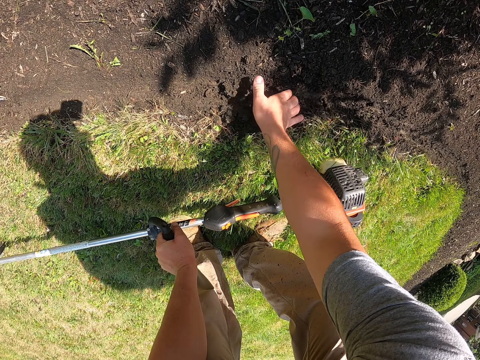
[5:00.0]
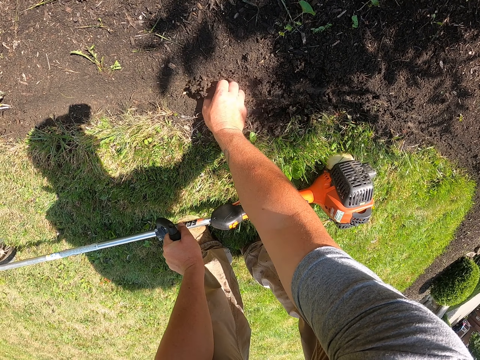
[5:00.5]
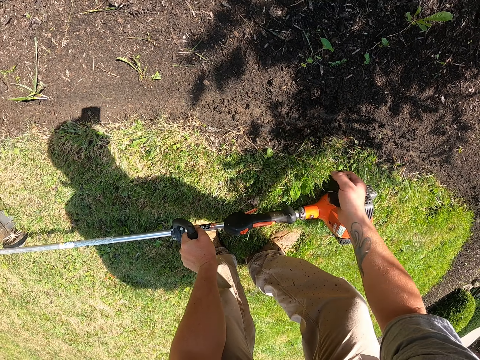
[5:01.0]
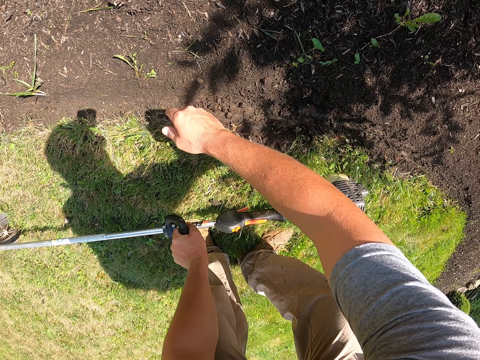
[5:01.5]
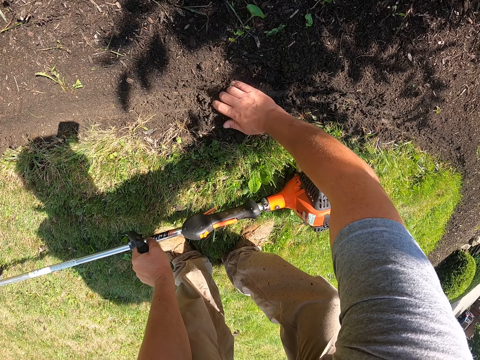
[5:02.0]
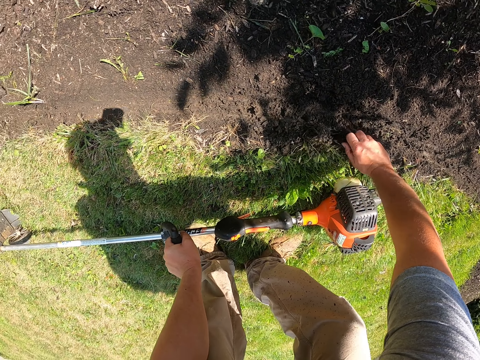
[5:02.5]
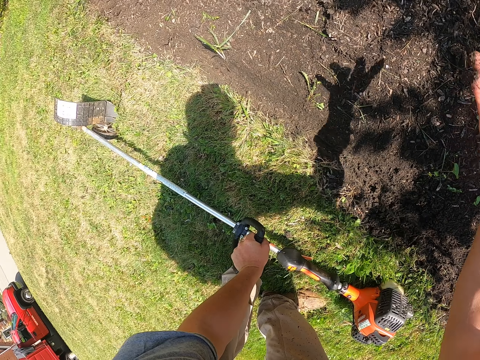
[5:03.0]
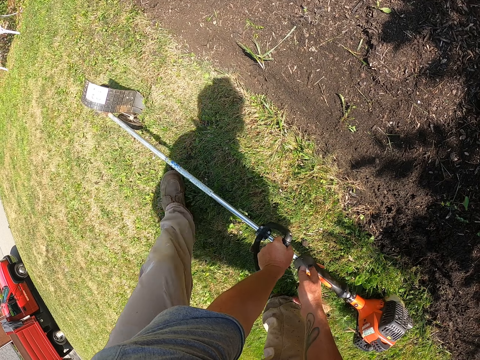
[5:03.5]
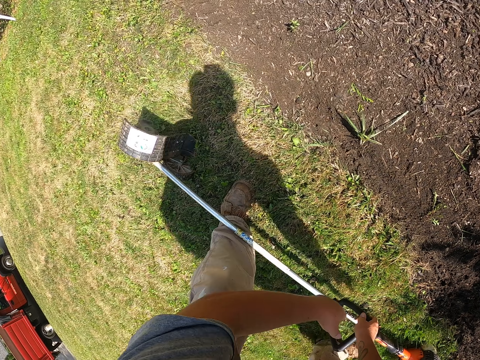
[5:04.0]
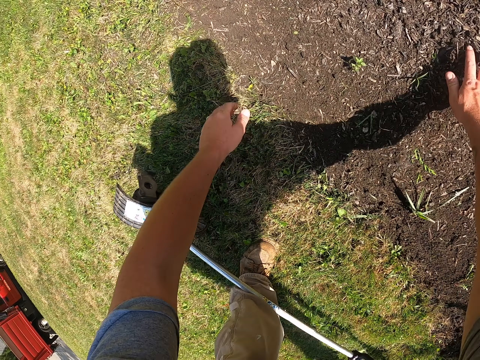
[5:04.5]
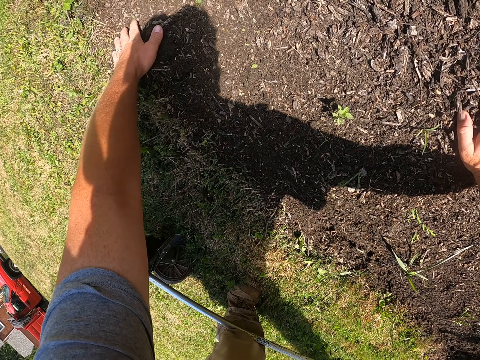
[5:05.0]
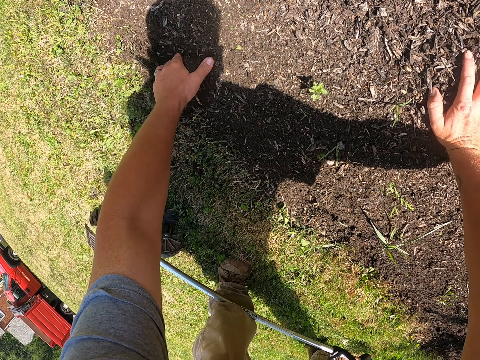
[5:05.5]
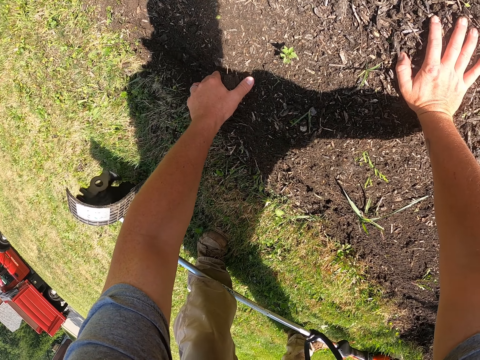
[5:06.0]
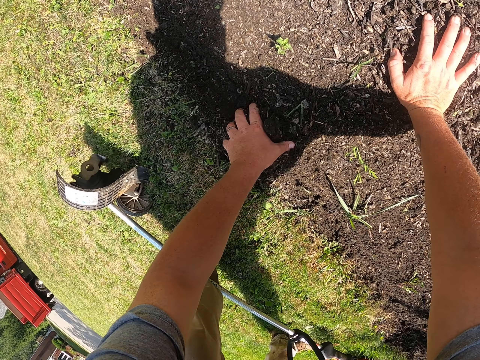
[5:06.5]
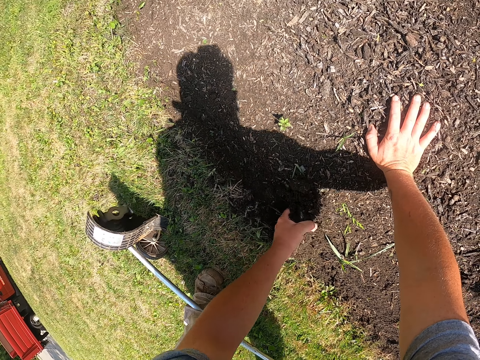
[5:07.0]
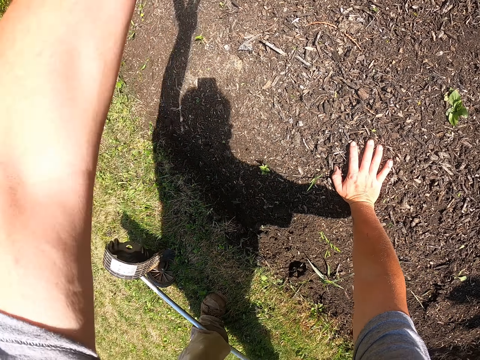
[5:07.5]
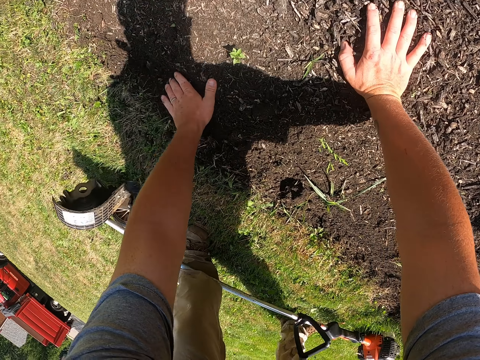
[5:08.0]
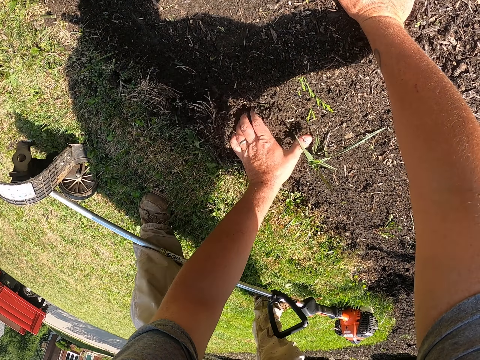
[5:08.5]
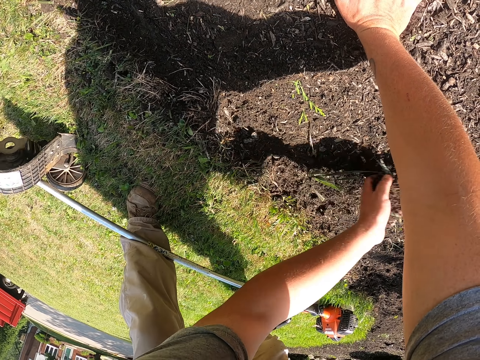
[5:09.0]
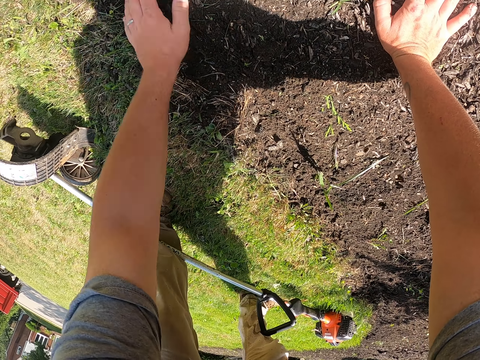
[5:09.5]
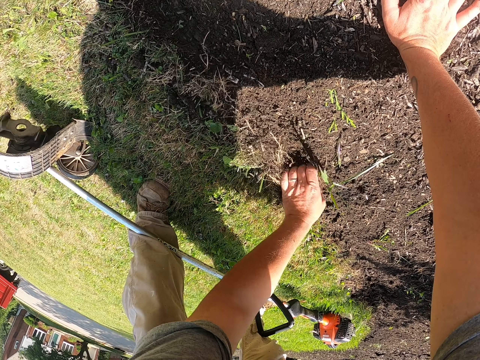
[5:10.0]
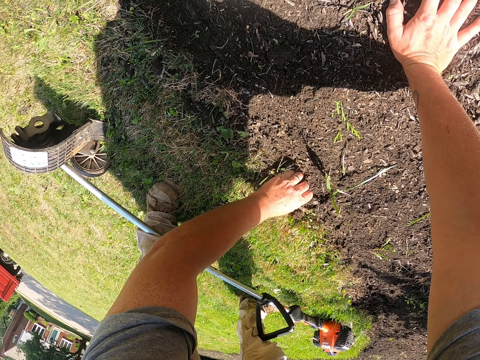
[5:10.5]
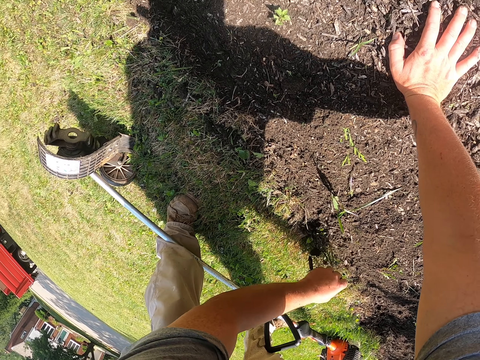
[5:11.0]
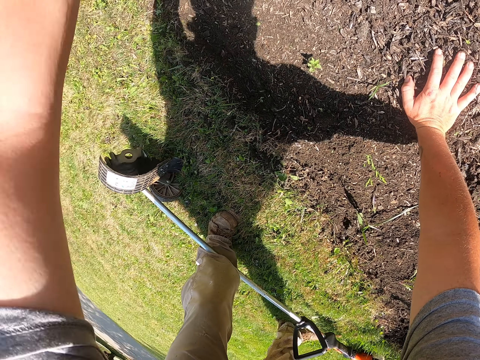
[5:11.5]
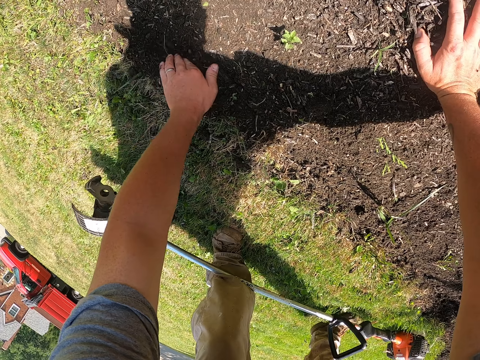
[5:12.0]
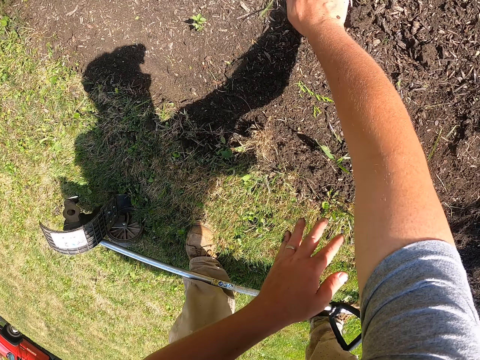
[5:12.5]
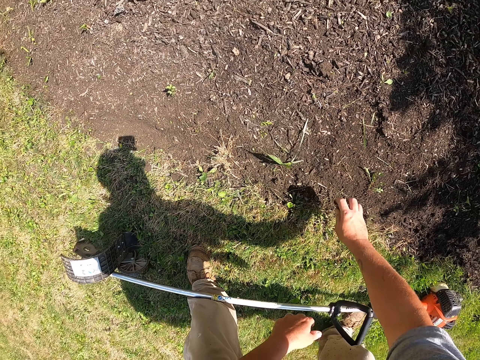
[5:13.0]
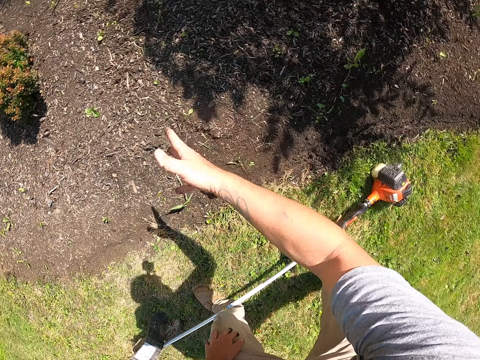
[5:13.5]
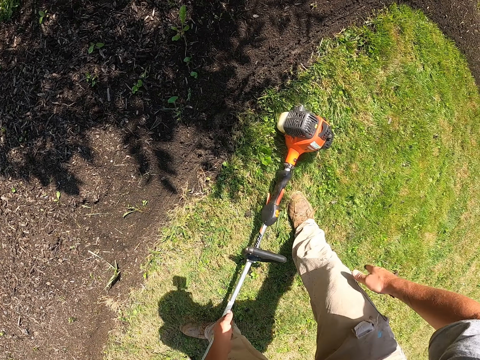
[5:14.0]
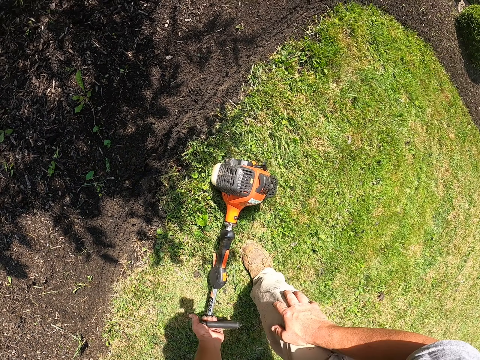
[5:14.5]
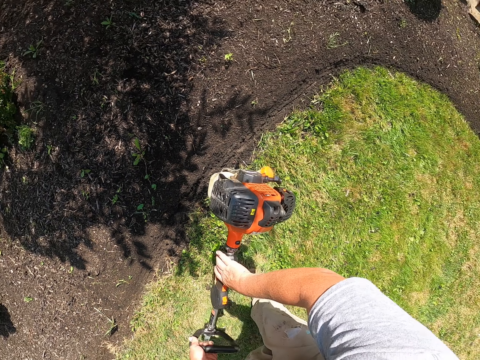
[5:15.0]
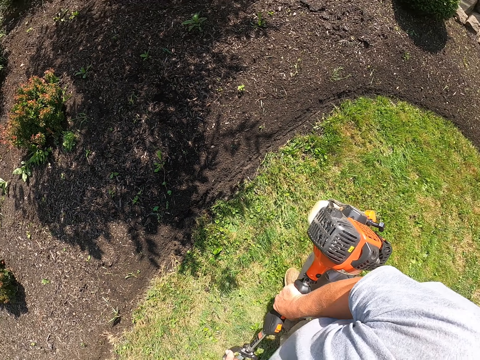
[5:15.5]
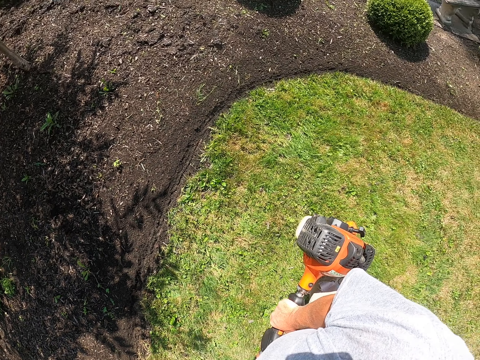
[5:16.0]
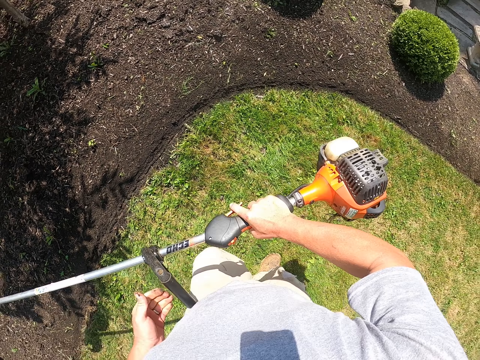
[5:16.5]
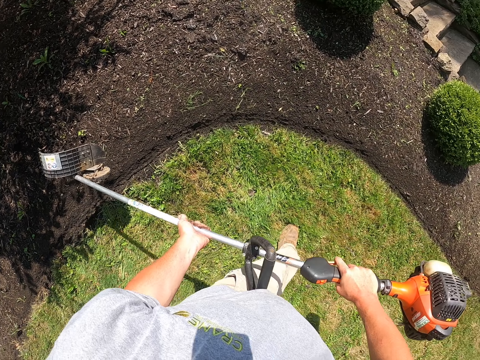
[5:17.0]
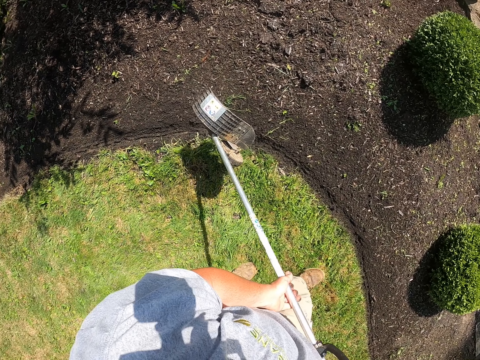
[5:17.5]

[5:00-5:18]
The camera wearer picks soil with his hand. He throws the soil away. He picks soil with his hand. He throws the soil away and moves his leg. He holds the ground. He picks soil with his hand. He throws the soil away repeatedly. He picks soil with his hand. He throws the soil away. He picks soil with his hand. He stands up, throws the soil away and holds his knee. He picks up the brush cutter and walks on the grass.

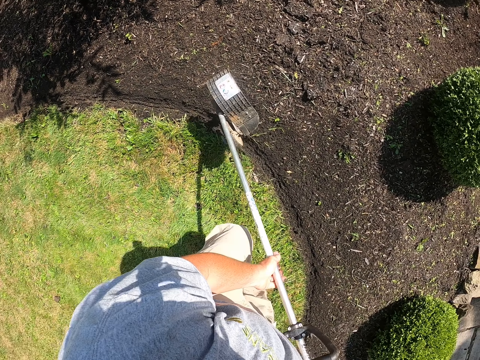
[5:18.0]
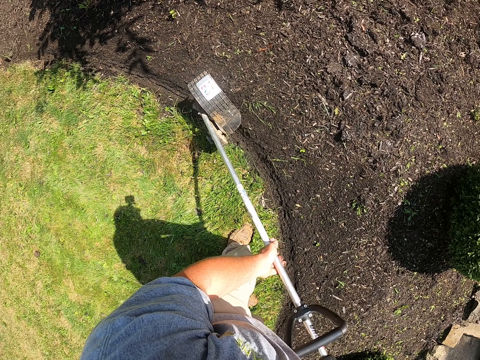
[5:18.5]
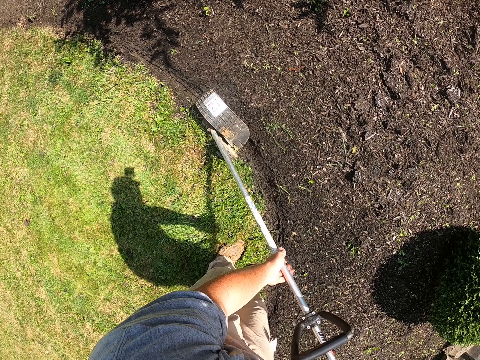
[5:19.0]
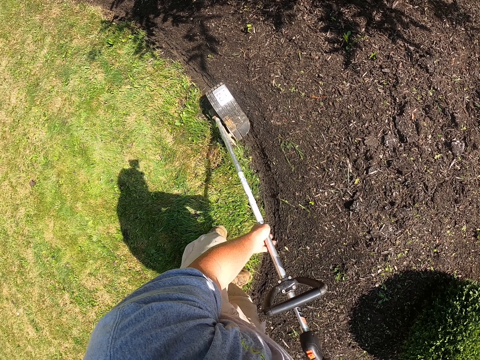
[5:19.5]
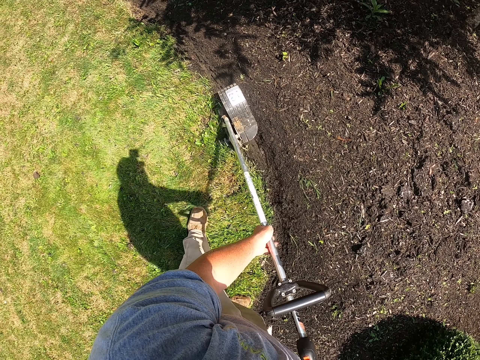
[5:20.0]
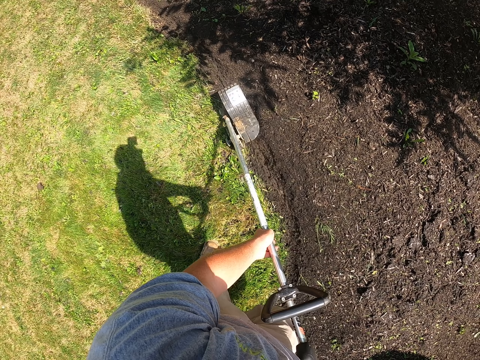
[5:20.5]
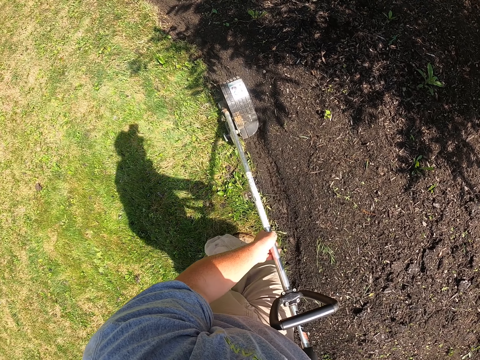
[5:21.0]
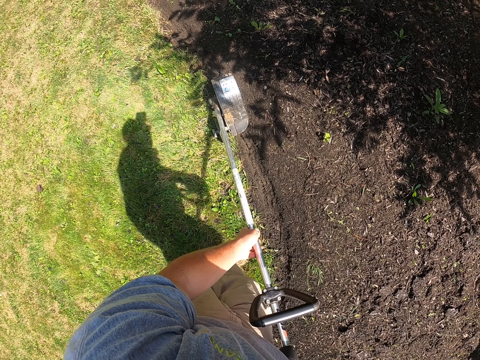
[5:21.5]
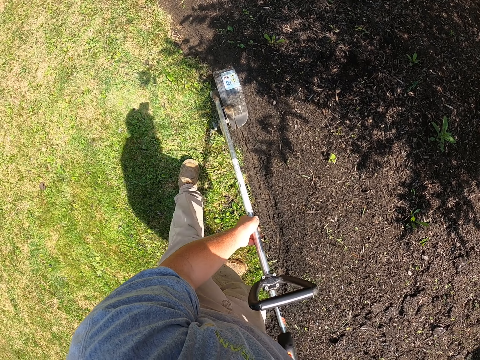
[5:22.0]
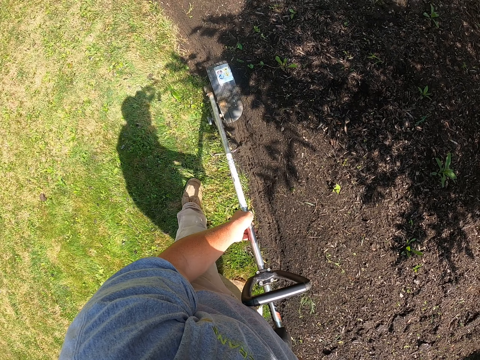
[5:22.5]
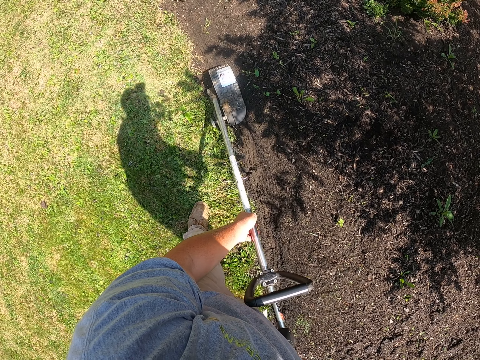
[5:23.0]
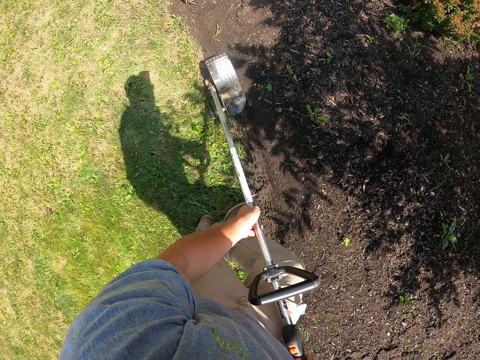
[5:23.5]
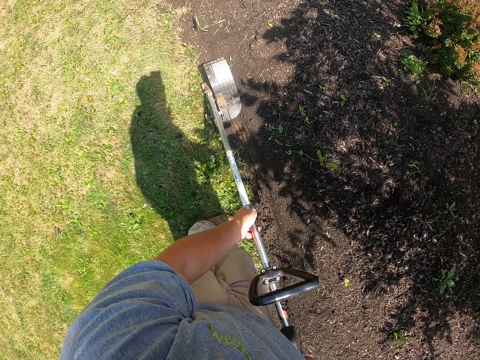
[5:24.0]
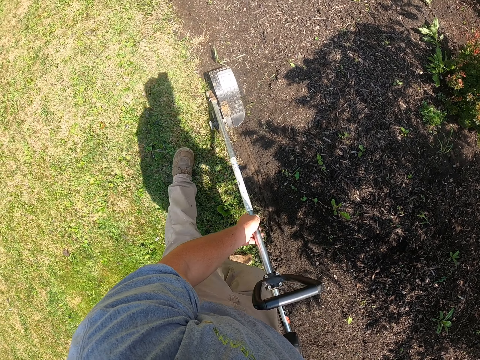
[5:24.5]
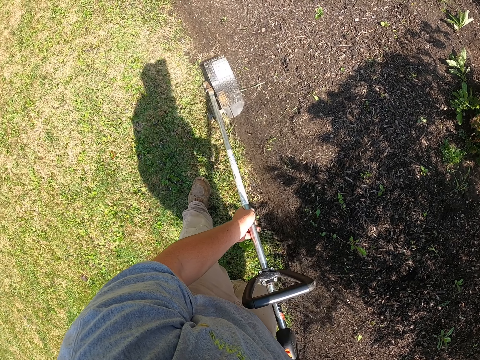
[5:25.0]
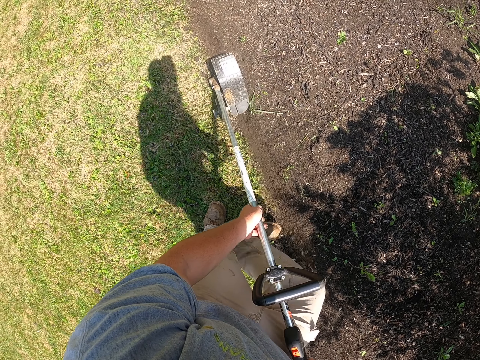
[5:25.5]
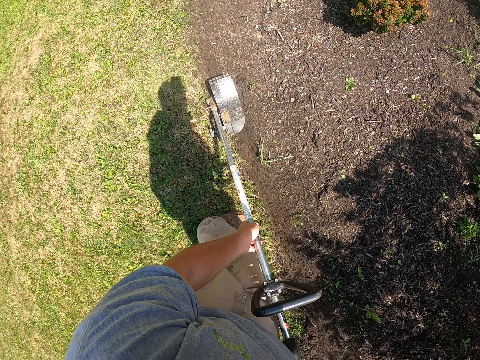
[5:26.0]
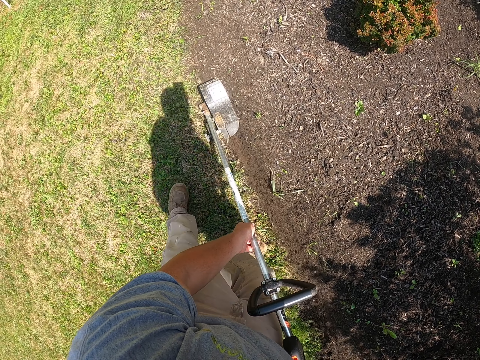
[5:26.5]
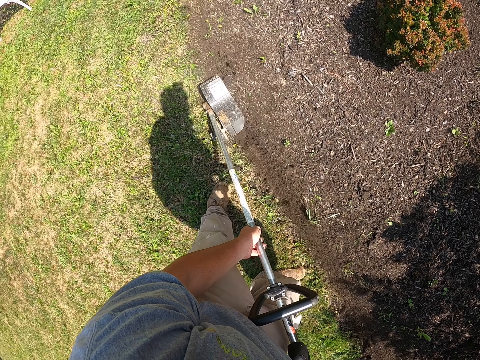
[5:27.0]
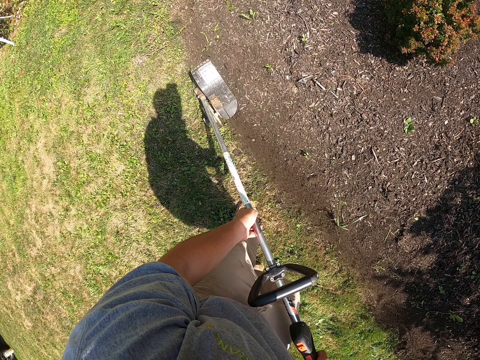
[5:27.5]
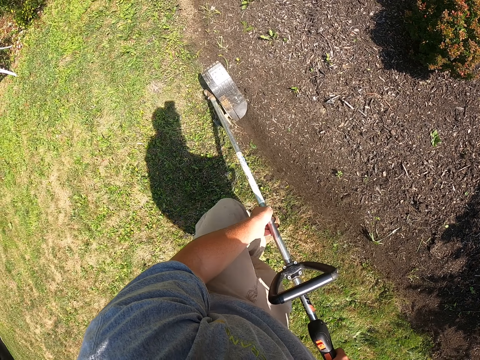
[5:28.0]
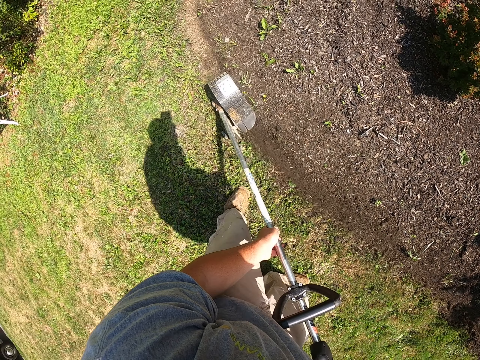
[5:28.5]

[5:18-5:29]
The camera wearer puts the grass cutter on the ground. They cut grass with the brush cutter. They walk on the grass and cut grass with the brush cutter.
